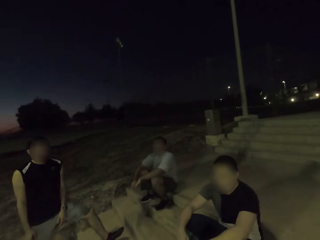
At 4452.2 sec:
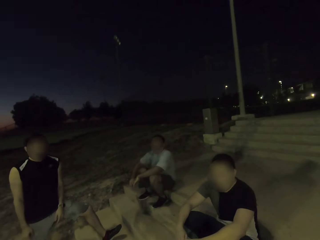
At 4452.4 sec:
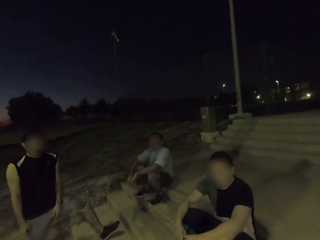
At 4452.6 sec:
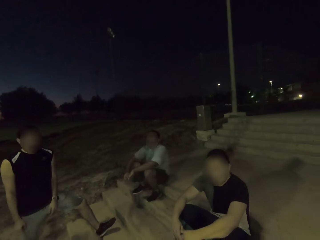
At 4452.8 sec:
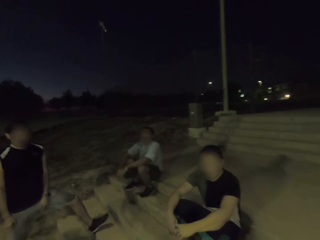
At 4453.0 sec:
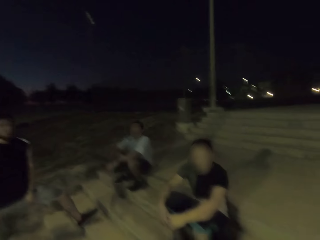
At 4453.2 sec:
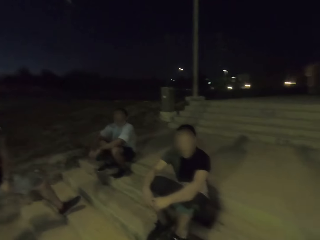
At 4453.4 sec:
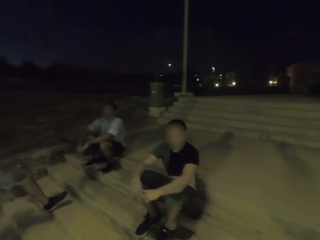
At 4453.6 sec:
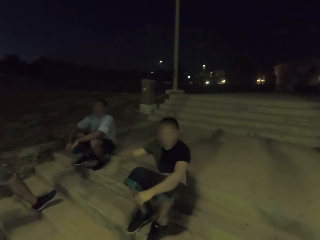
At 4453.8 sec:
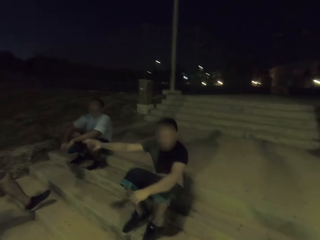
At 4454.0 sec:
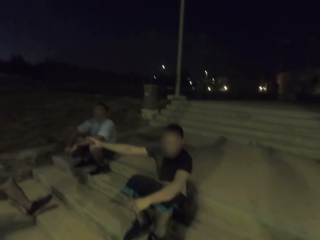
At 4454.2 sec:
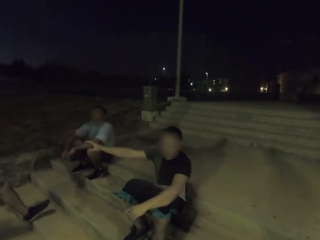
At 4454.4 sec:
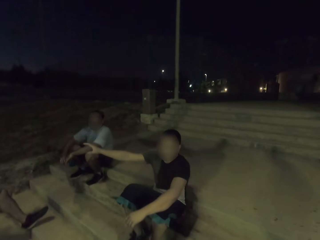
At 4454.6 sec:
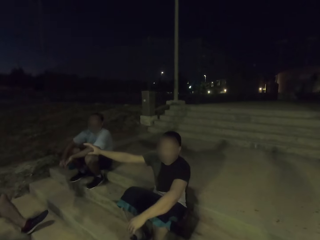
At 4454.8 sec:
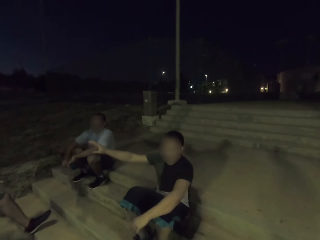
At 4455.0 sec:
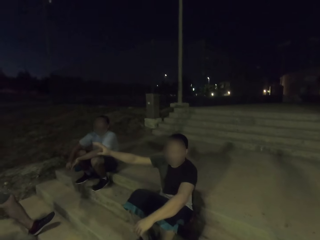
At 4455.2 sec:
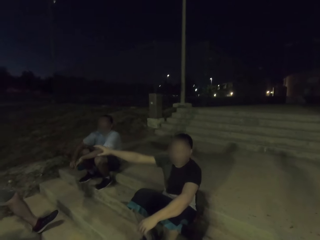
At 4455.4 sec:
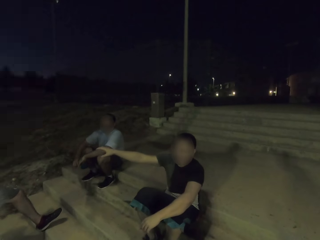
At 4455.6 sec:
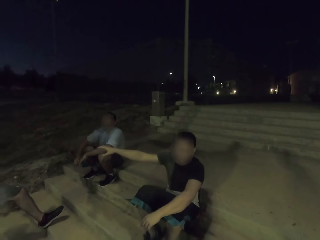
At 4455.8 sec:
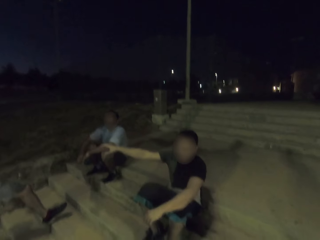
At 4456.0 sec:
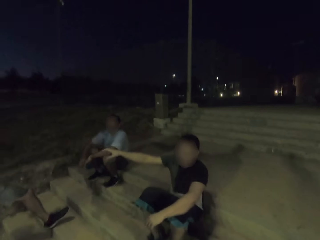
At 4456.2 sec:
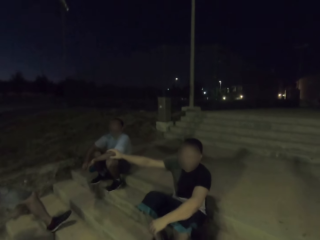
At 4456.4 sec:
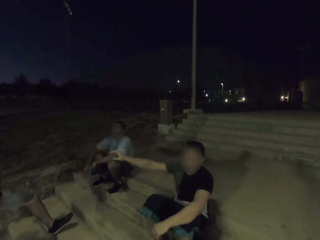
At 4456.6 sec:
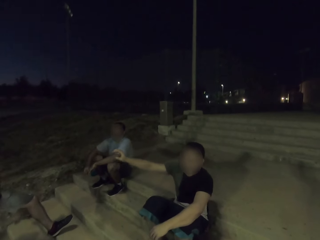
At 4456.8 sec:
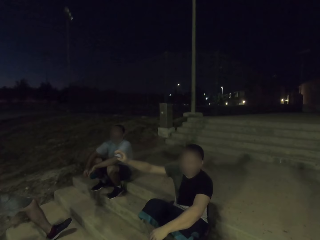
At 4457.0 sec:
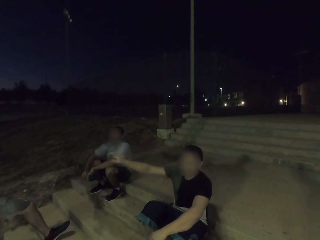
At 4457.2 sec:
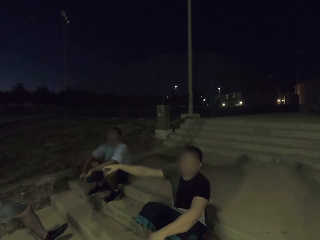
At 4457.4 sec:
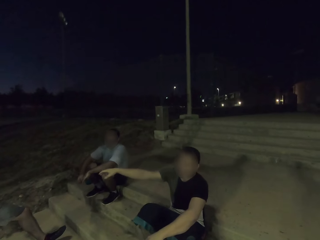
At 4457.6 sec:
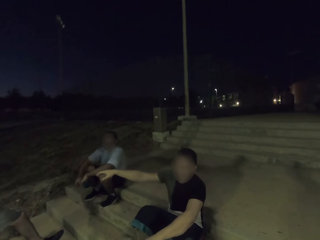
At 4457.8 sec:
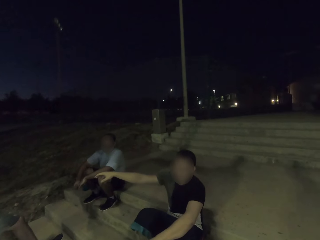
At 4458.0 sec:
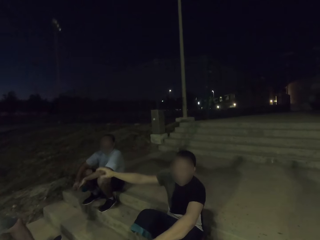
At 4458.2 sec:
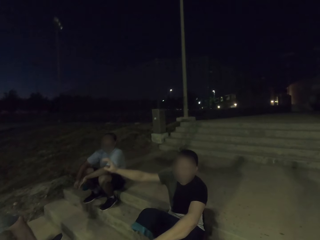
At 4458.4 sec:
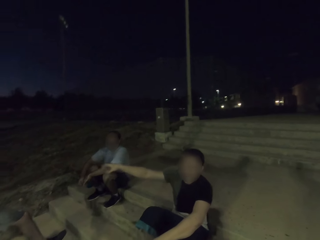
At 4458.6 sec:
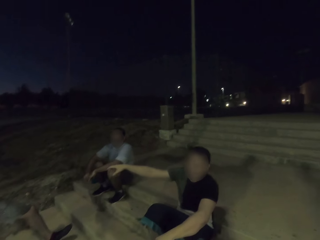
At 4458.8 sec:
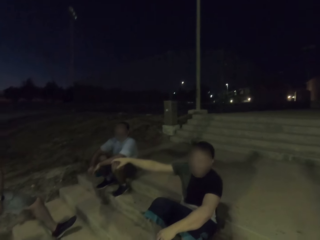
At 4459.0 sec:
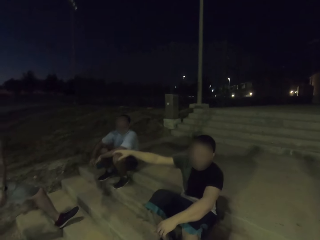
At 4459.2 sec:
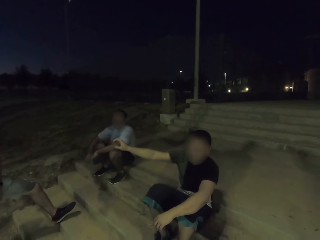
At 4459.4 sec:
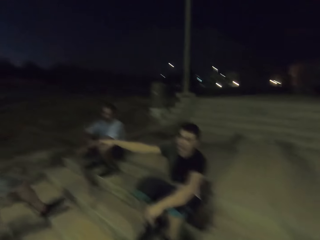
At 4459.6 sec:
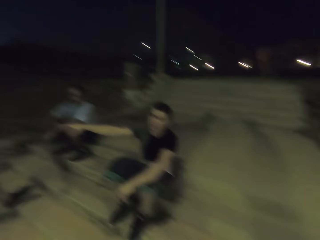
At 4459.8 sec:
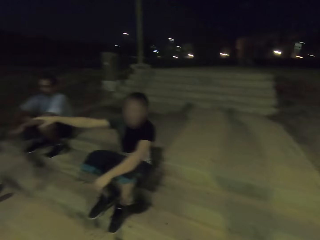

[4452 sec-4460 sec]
A man interacts. The man waves at another man as he explains something.

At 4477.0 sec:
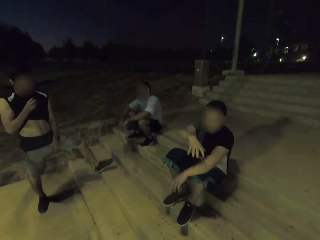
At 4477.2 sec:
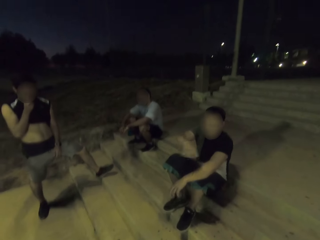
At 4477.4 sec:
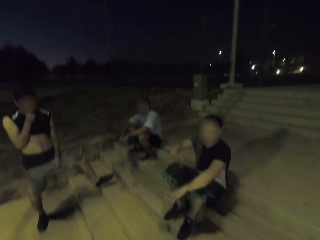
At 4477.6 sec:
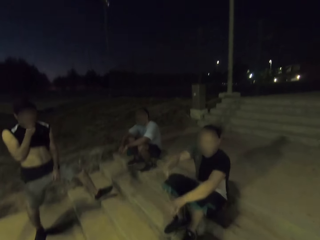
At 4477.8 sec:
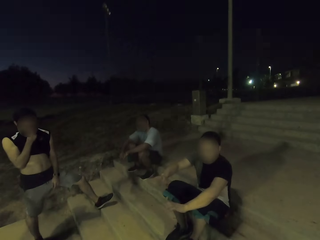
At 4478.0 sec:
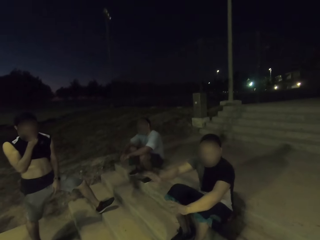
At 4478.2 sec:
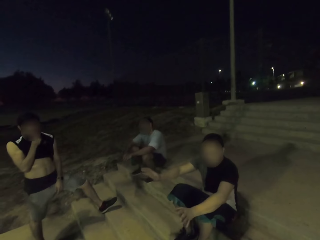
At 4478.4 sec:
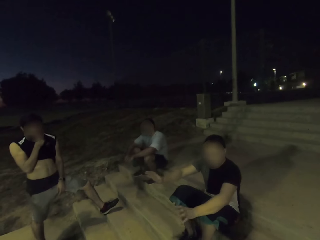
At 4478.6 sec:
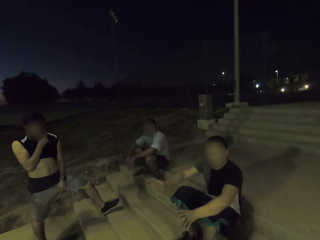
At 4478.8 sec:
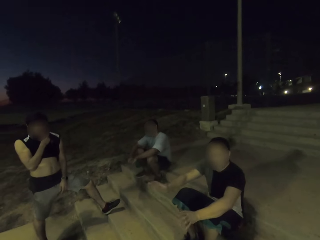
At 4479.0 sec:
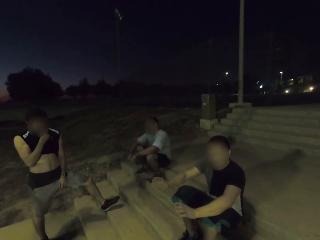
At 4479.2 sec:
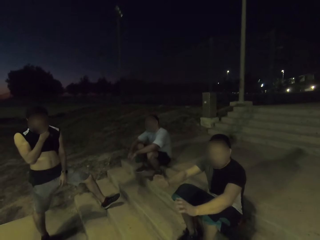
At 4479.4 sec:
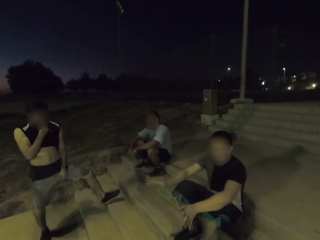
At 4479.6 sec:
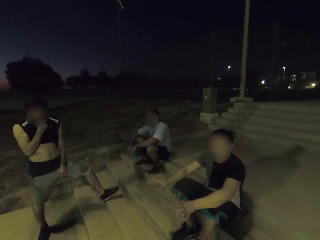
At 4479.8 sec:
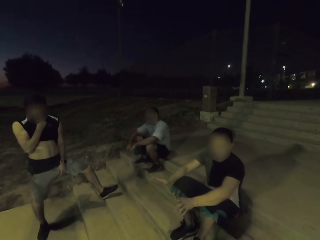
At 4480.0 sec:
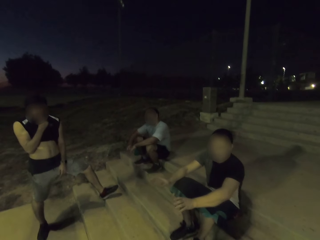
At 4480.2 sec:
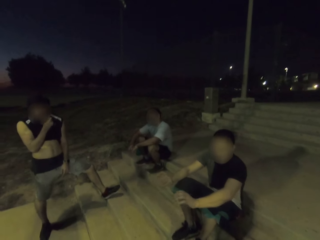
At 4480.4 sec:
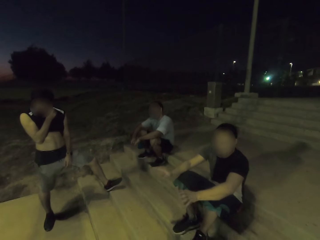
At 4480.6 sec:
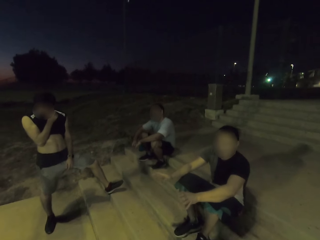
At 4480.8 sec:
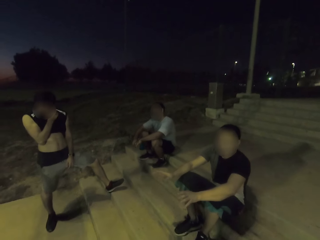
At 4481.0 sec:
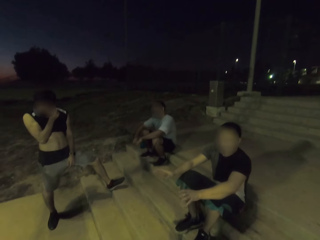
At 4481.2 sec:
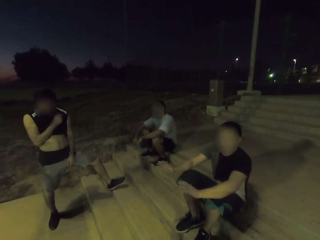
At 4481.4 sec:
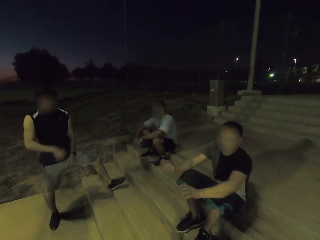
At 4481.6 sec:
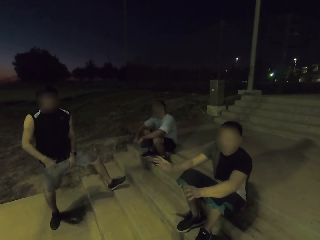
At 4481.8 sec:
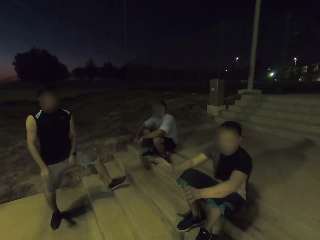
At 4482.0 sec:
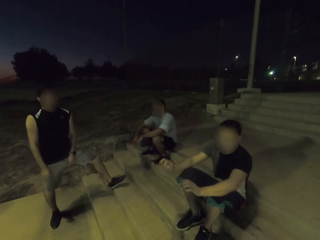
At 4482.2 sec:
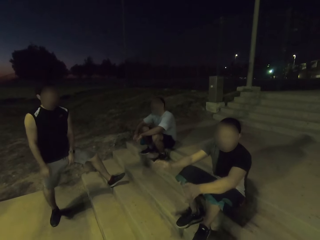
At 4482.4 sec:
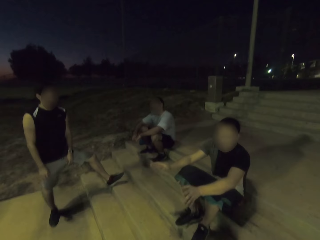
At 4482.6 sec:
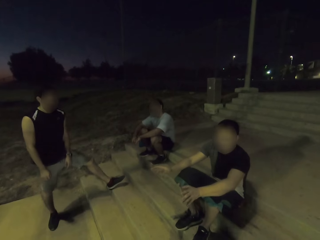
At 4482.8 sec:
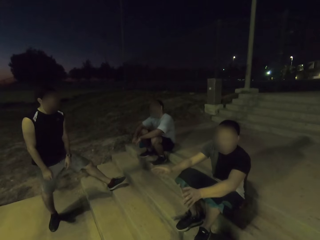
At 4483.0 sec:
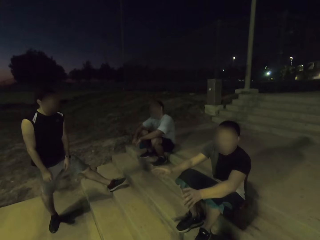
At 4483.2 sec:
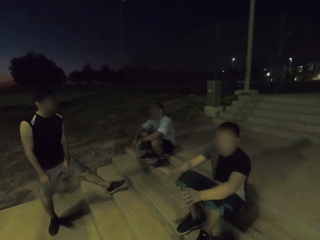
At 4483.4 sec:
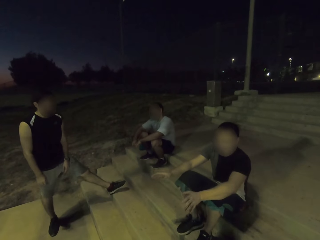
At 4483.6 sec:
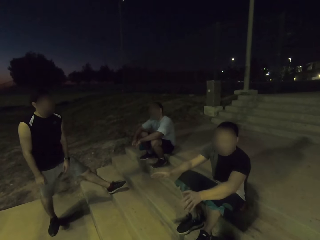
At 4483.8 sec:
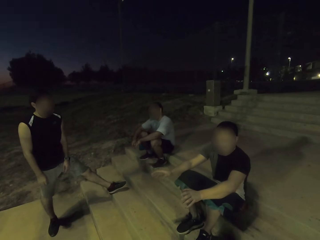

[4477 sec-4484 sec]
A man wipes his face by his top.

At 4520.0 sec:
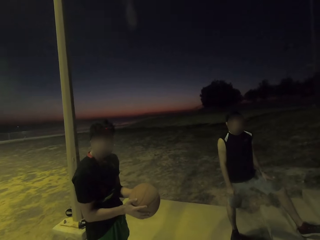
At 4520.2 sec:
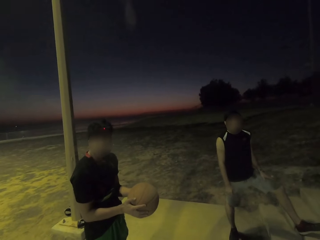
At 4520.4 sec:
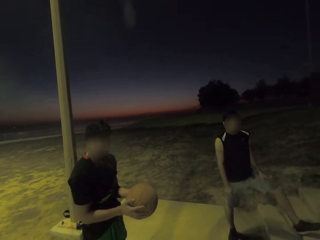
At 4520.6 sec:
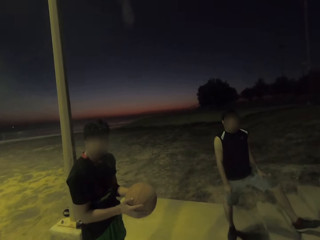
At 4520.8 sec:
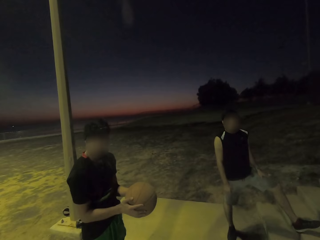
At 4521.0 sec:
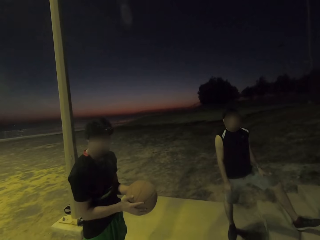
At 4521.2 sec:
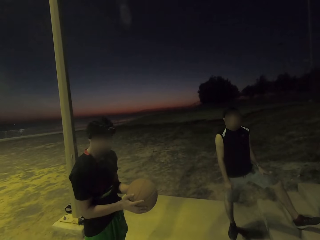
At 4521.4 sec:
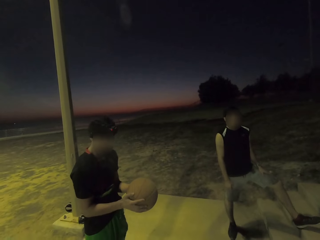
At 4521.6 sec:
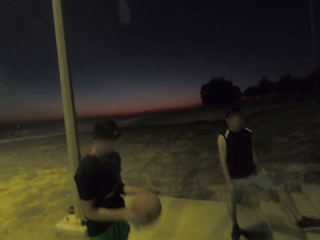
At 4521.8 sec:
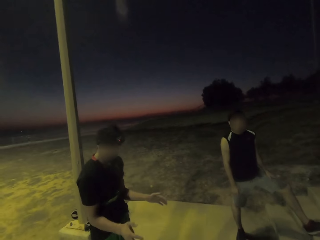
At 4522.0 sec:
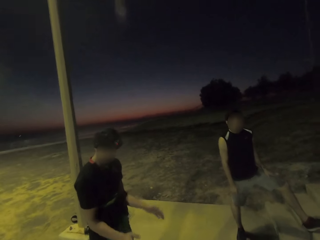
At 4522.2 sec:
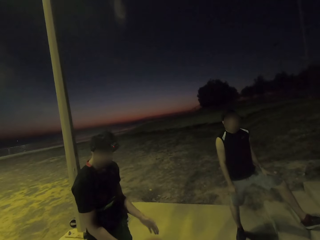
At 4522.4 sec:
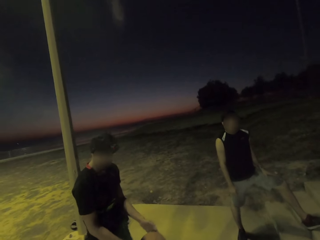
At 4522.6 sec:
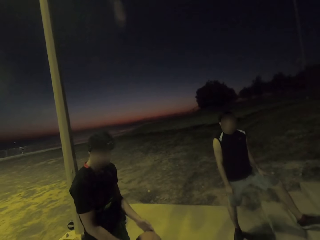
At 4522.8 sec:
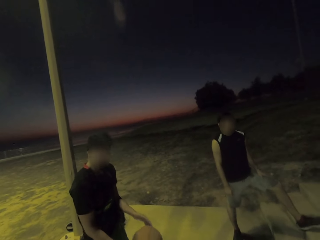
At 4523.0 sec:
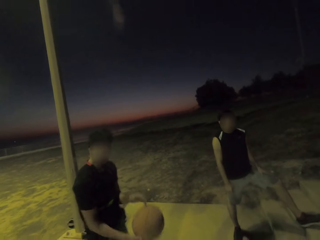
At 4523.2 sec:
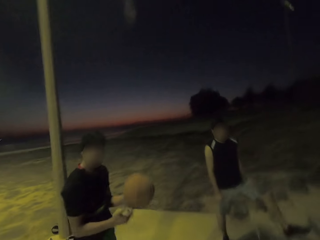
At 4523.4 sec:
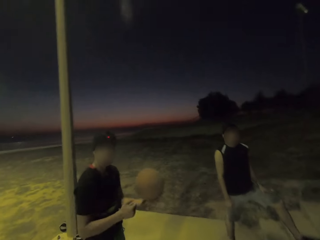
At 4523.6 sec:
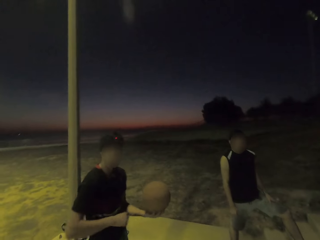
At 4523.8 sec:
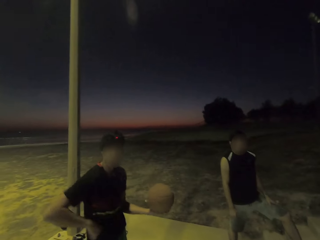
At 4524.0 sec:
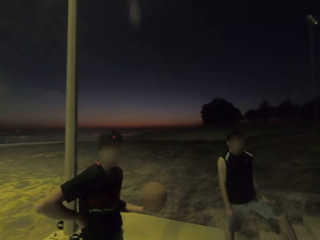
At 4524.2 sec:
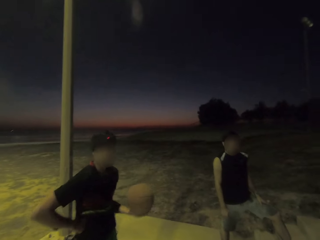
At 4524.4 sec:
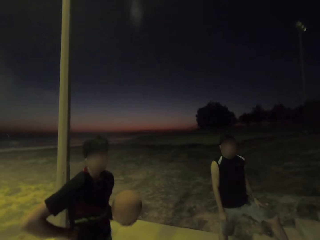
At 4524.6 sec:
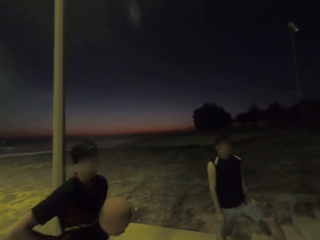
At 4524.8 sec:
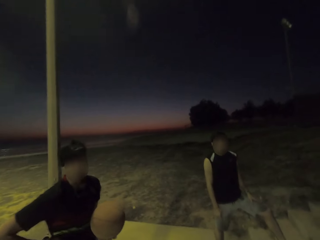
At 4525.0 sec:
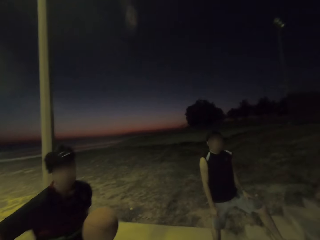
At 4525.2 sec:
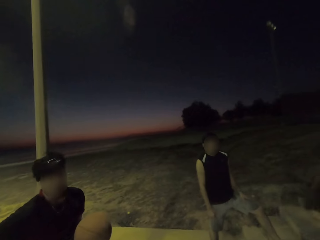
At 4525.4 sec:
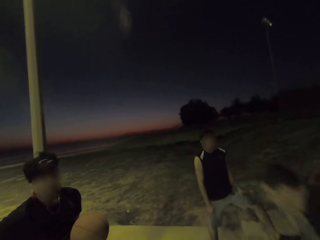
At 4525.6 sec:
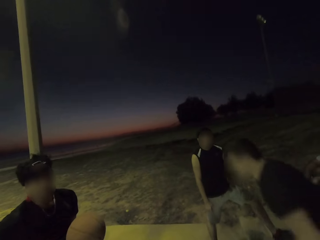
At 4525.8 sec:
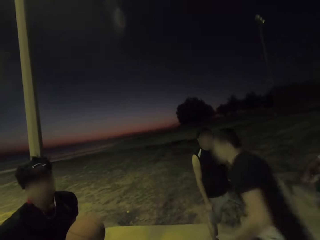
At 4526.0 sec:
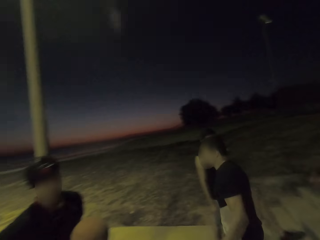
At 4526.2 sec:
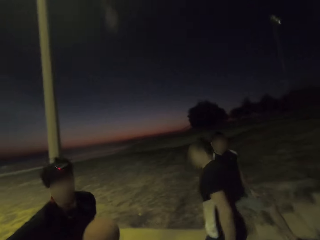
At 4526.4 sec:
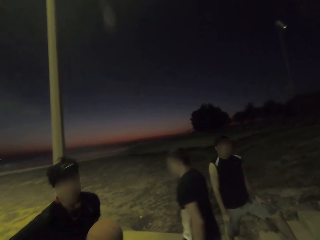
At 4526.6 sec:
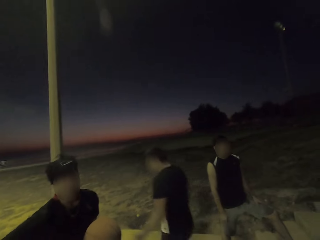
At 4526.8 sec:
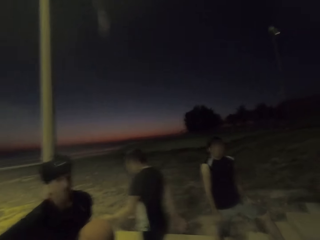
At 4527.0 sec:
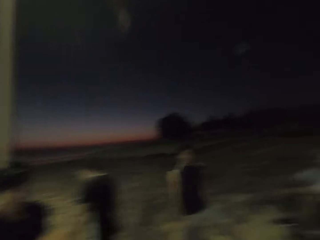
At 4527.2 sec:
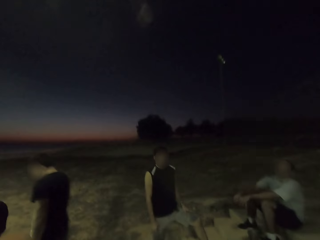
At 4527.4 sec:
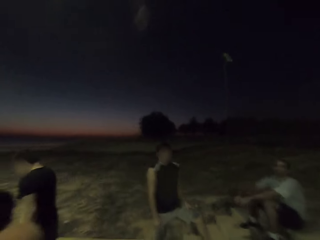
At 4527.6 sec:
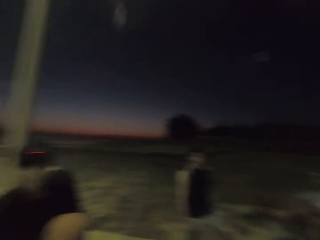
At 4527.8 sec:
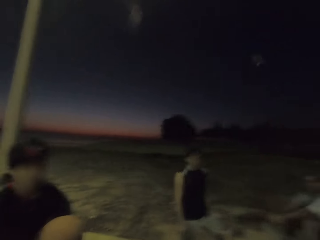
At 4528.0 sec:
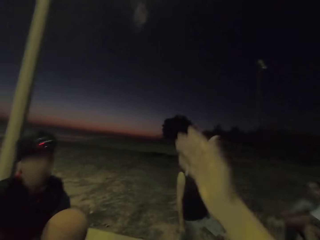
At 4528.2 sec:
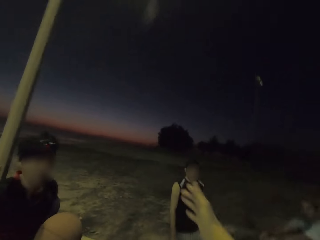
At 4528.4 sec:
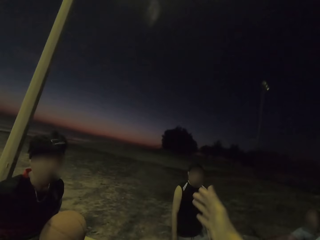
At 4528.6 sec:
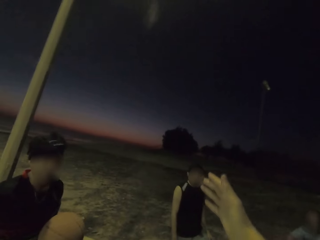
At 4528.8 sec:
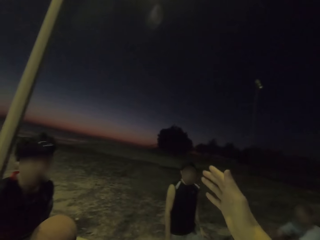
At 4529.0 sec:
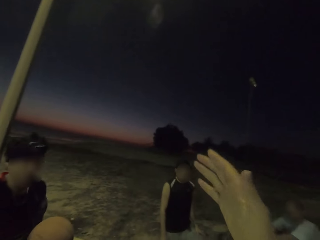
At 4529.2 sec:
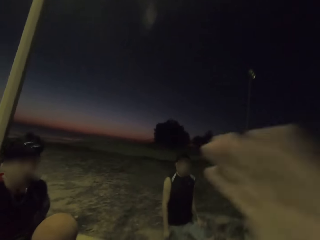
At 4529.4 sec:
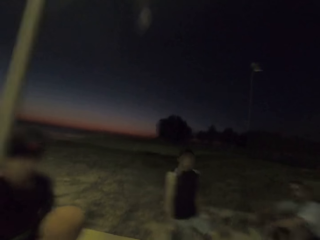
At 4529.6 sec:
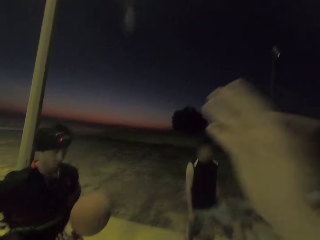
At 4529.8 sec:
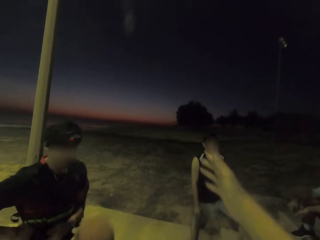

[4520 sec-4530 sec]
A man dribbles. The camera wearer dribbles the ball. Another man walks. The camera wearer interacts. Another man explains something.
